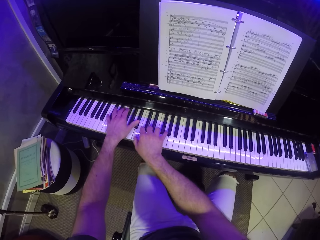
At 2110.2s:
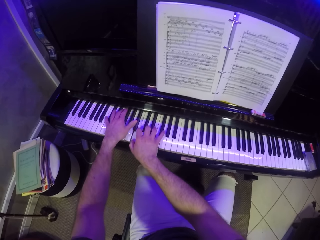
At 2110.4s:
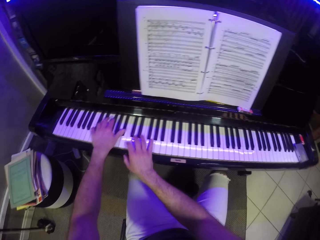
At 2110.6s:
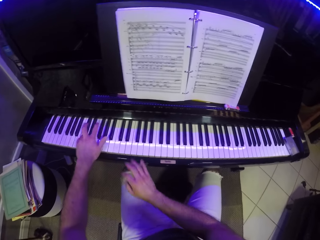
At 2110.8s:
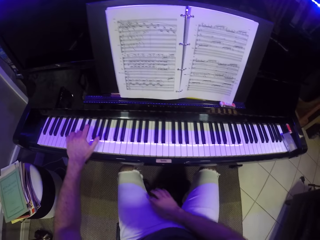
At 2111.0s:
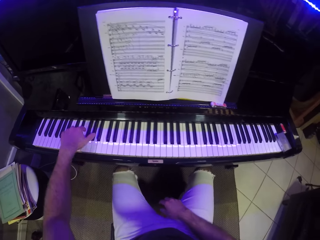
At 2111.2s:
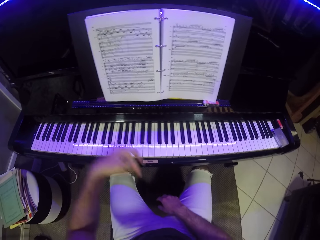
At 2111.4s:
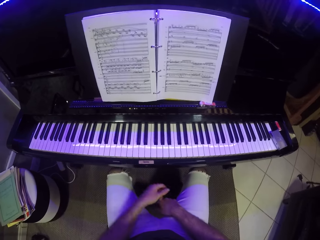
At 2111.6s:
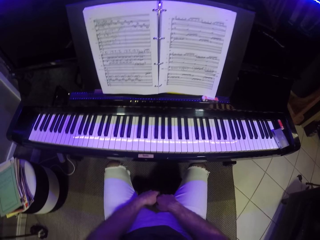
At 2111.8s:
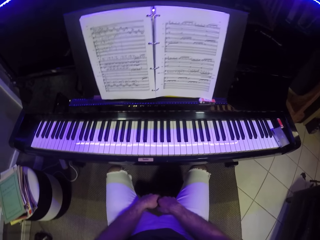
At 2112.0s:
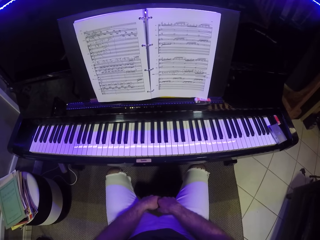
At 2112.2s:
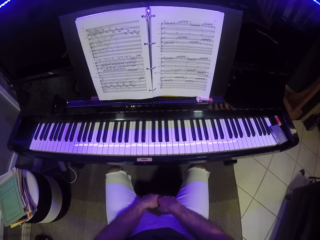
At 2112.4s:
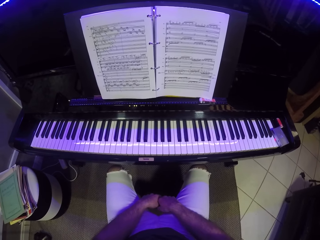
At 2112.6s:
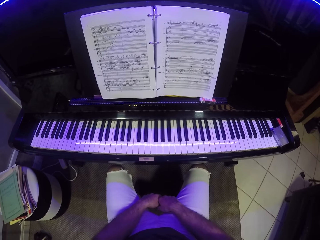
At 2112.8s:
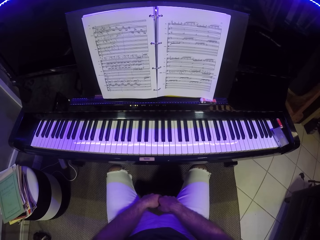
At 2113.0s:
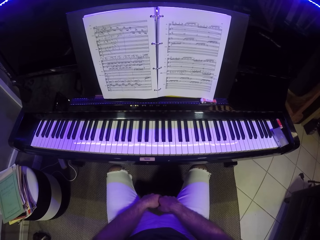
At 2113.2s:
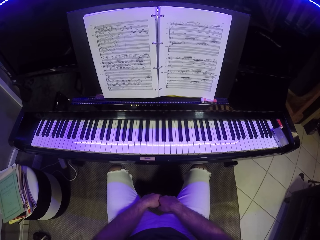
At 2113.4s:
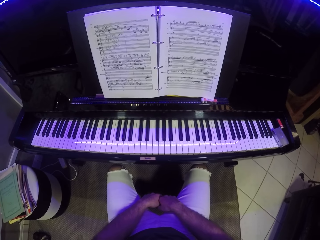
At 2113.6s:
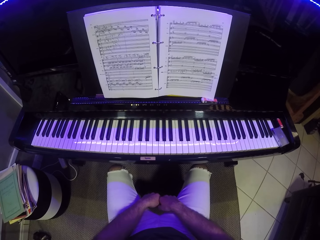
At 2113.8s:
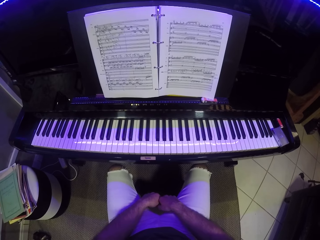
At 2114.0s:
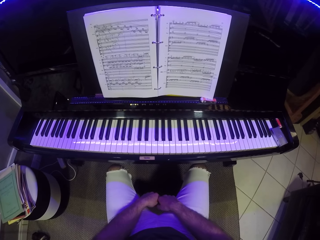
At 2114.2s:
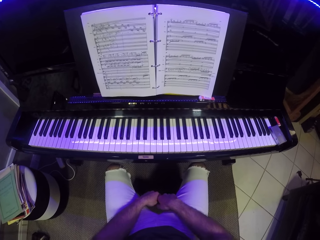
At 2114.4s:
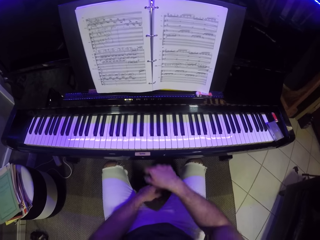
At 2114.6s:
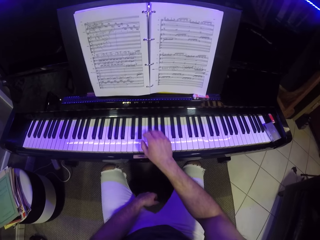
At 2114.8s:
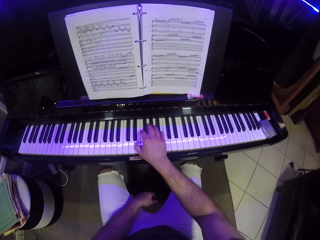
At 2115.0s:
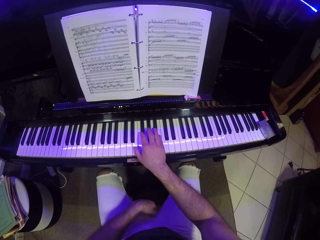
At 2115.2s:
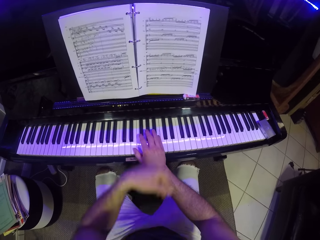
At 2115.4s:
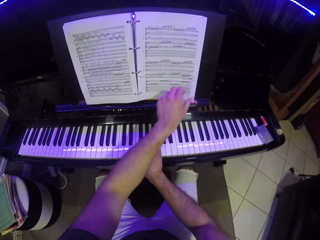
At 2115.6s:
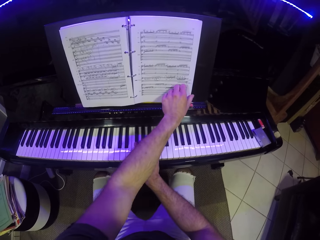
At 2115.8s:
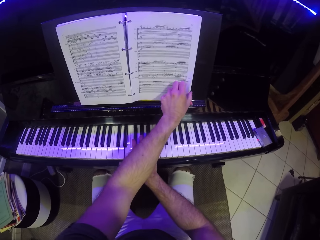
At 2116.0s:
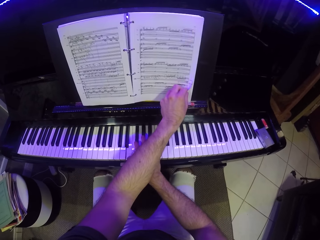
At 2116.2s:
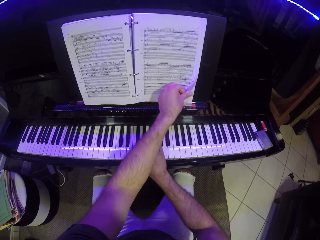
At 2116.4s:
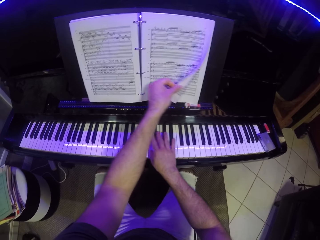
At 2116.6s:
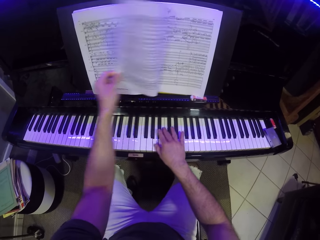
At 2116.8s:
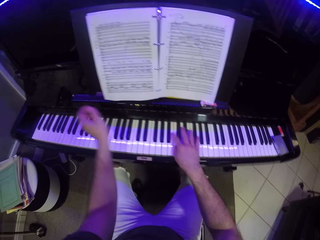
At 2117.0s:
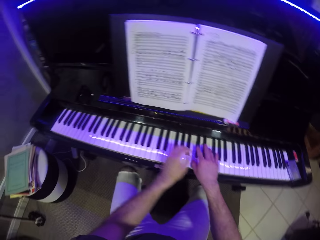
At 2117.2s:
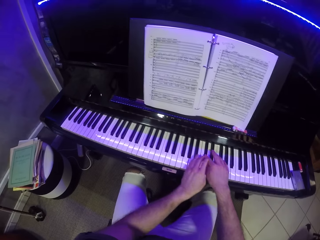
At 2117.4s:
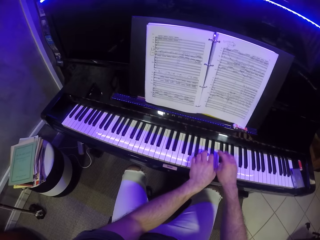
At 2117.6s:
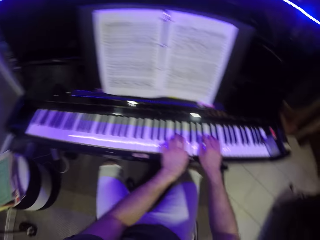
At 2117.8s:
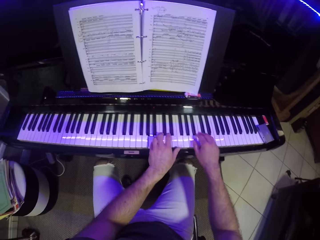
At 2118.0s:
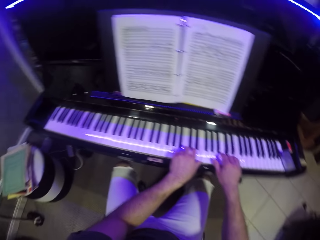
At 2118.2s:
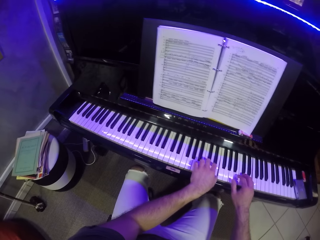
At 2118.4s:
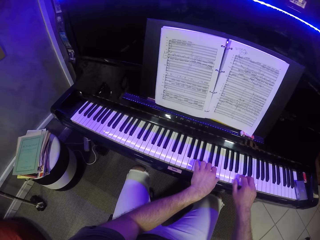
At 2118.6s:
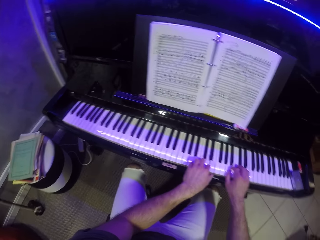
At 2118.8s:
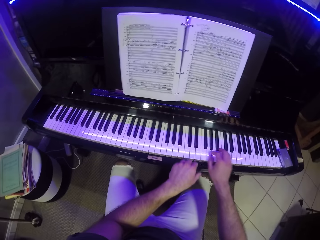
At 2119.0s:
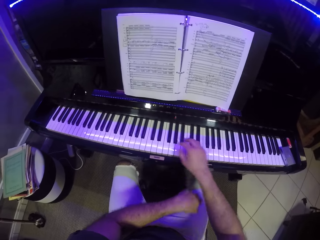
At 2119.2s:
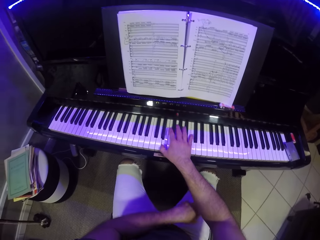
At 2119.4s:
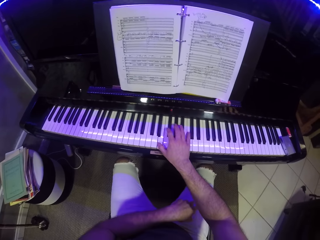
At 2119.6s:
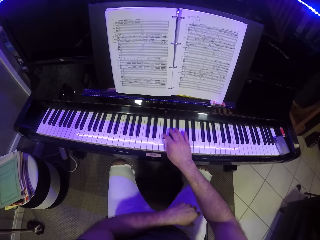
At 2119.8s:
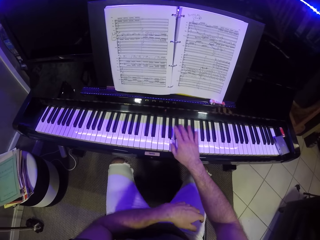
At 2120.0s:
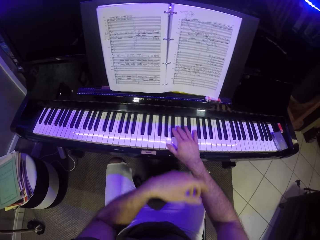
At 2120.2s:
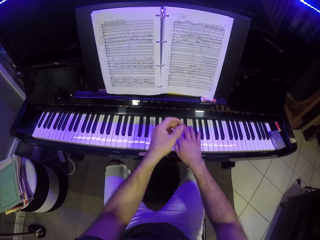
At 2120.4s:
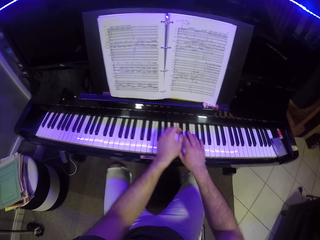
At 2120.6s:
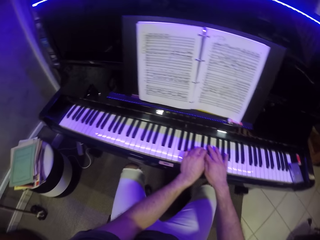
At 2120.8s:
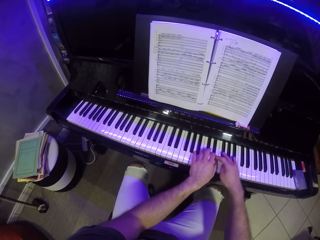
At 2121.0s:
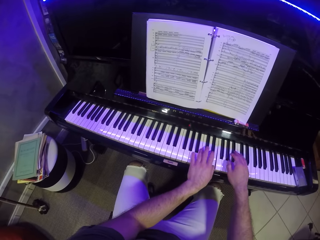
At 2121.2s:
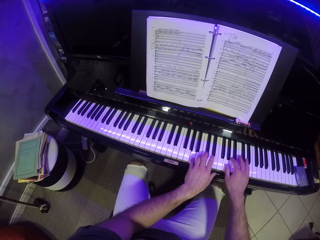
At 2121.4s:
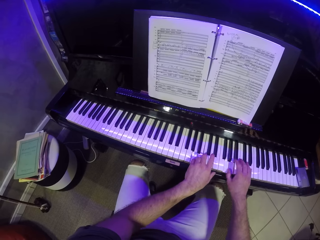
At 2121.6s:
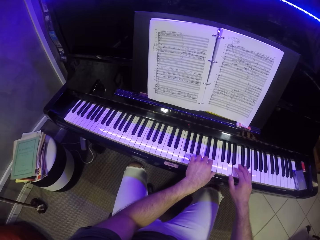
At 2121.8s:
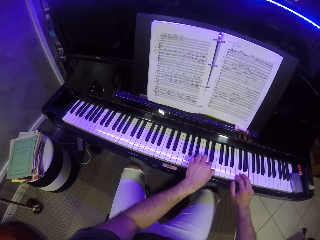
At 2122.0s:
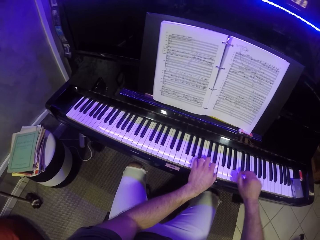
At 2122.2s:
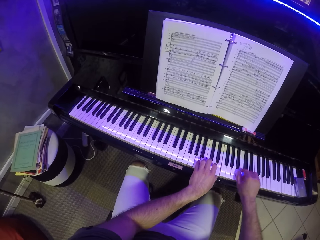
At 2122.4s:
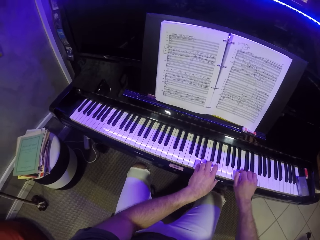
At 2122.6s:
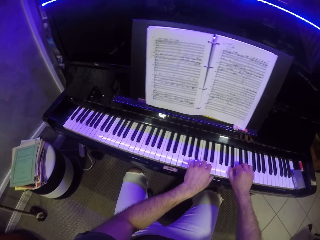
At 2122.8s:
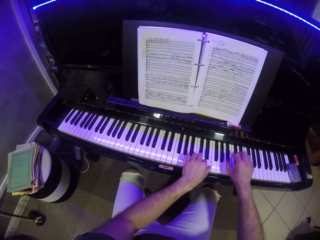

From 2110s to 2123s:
The camera wearer puts hands together. He turns the pages of the music sheet on the piano with his left hand to a new page. He plays the keyboard.

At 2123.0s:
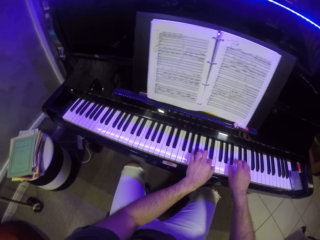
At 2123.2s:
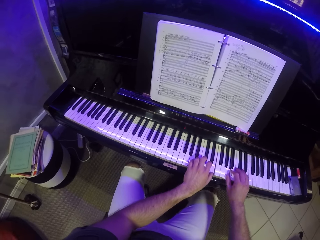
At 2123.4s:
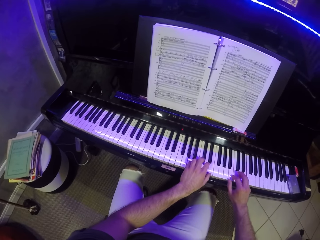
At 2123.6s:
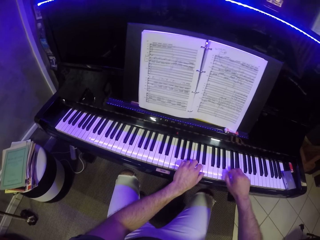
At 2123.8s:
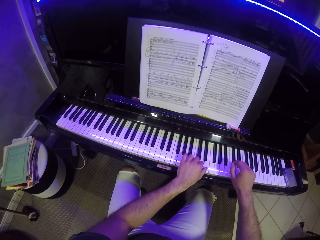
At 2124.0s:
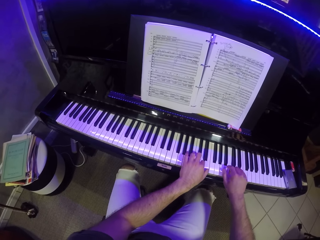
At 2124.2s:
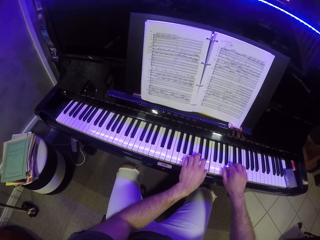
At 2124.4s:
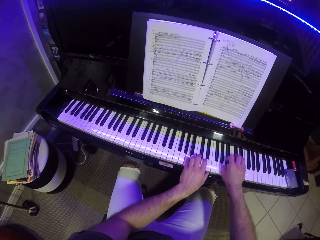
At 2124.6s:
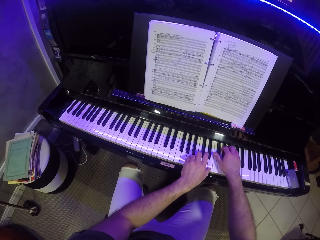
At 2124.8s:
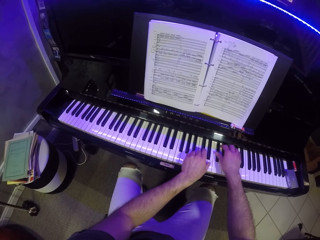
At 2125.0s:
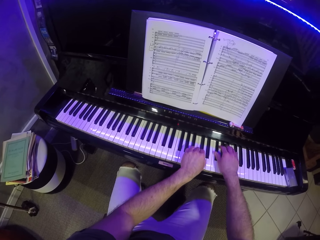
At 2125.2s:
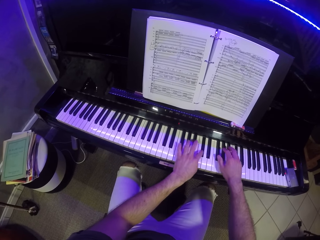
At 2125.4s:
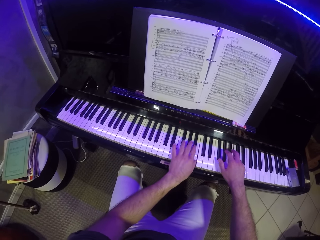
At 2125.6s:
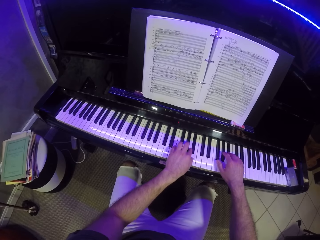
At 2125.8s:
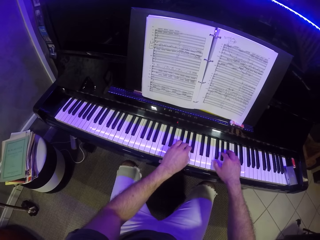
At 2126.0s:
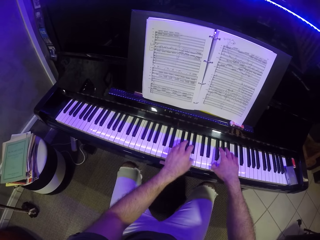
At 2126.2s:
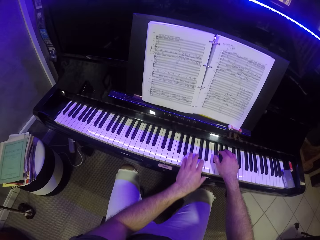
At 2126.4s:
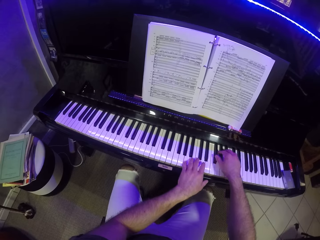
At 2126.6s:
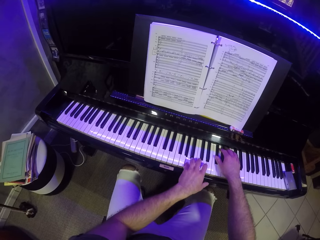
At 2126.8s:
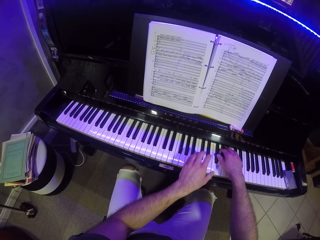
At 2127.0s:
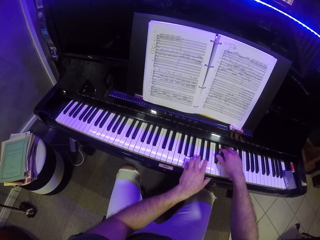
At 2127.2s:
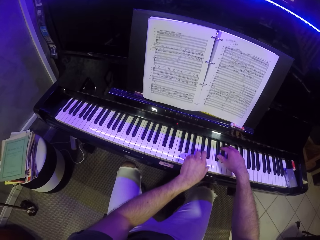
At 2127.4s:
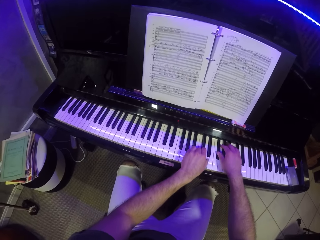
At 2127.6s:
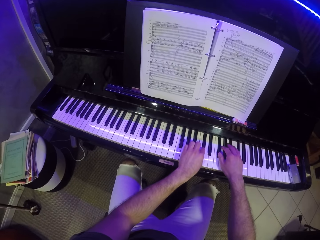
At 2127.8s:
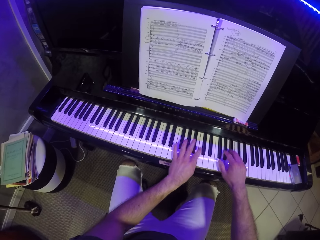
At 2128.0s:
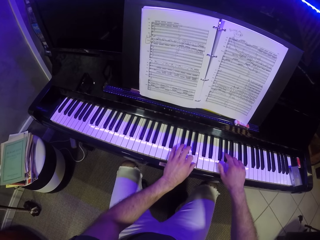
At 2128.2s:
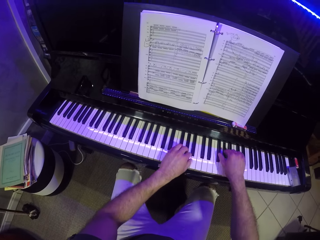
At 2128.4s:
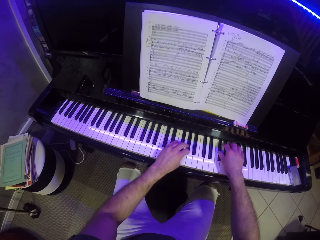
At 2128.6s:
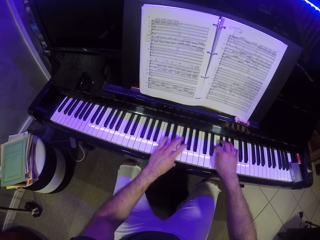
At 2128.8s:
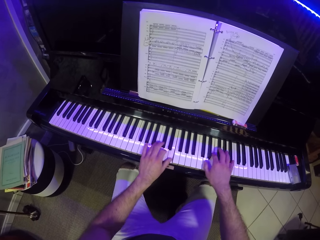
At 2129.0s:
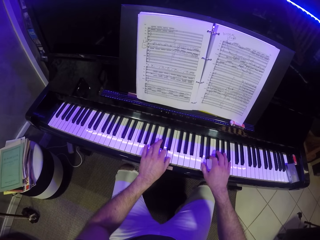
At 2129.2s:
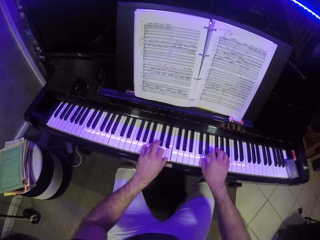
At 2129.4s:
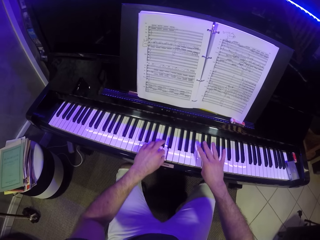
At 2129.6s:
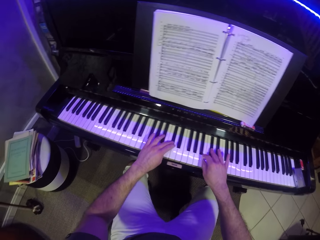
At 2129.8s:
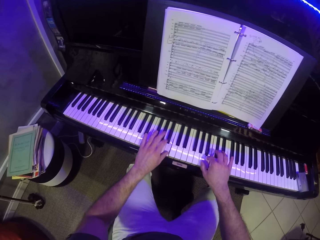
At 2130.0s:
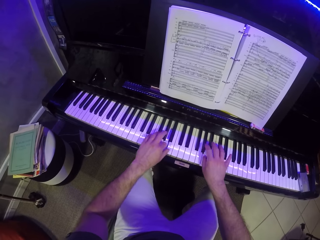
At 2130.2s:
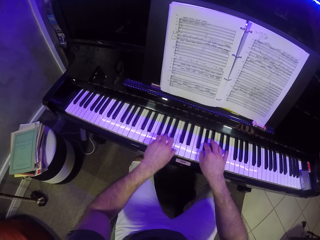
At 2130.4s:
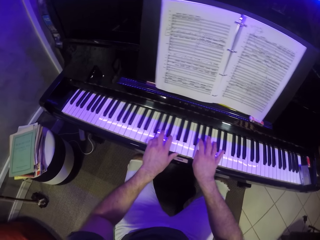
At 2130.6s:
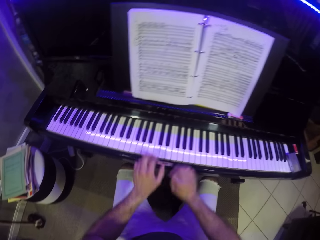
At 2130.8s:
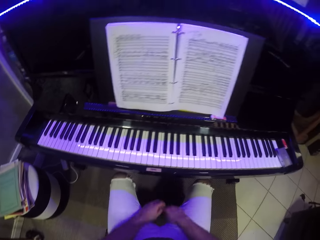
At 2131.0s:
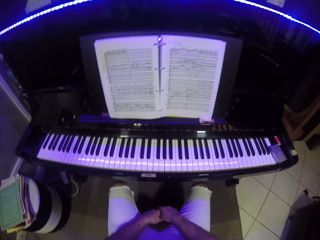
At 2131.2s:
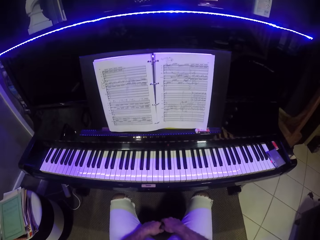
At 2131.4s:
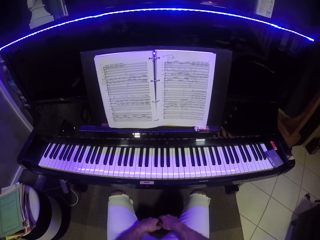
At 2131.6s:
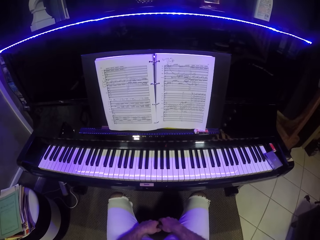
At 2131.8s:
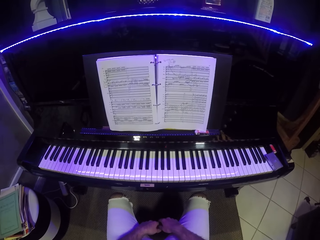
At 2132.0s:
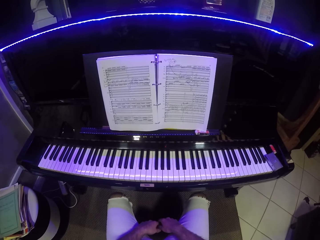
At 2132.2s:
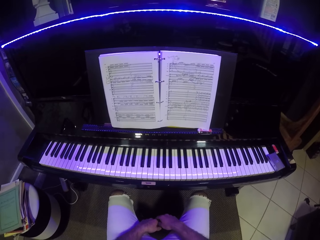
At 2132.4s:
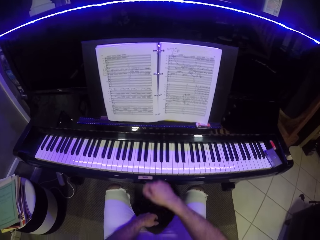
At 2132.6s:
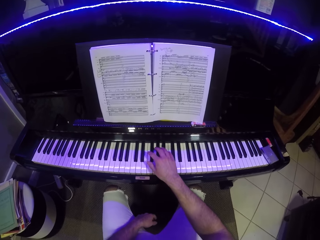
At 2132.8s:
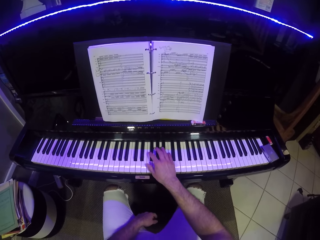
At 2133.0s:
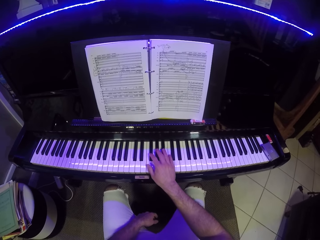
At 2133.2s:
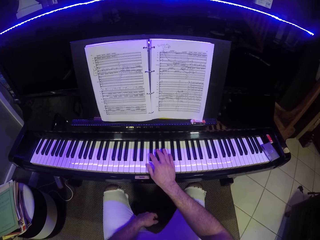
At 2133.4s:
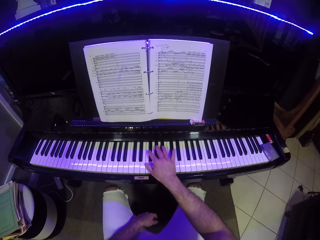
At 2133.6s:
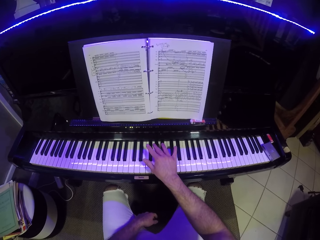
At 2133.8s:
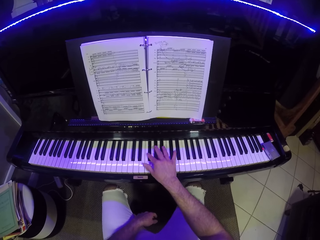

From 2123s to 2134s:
The camera wearer puts hands together.
